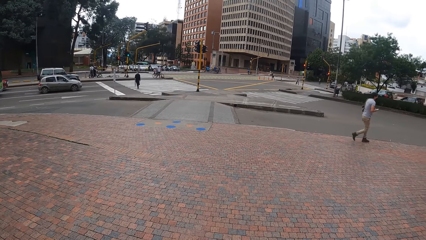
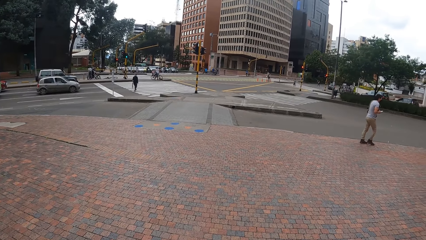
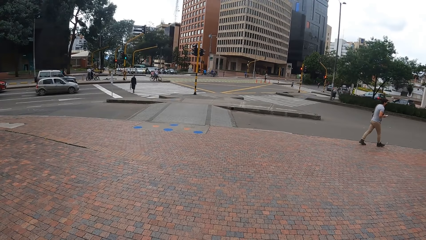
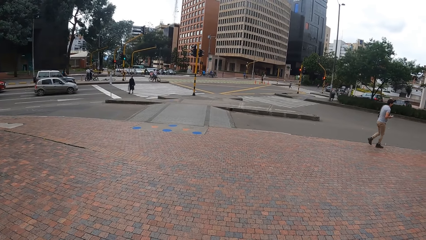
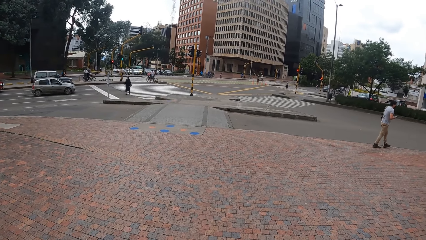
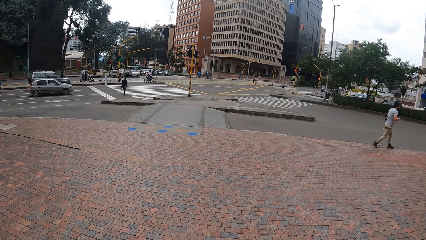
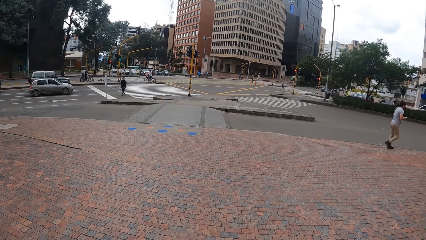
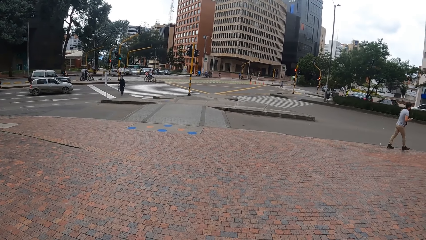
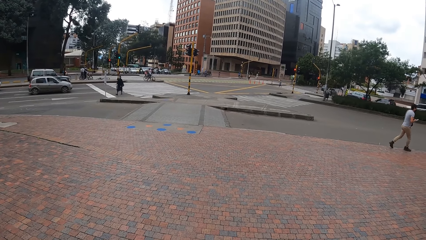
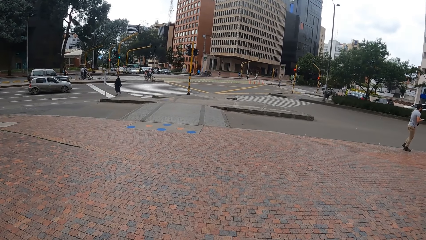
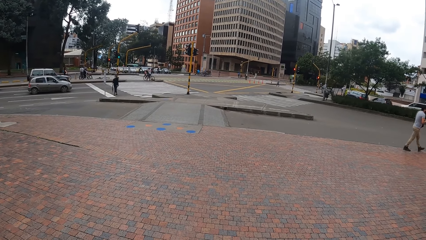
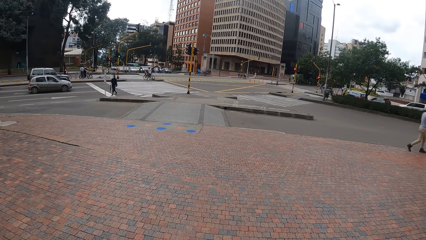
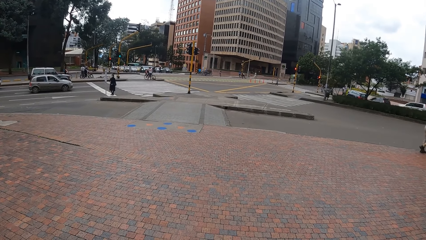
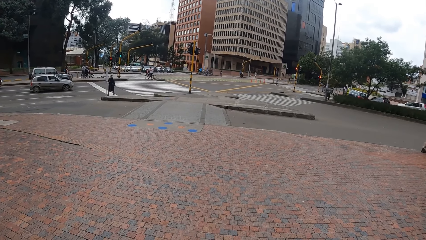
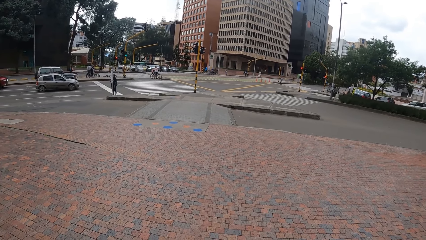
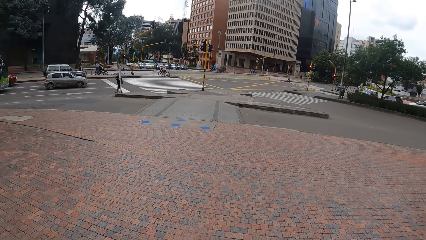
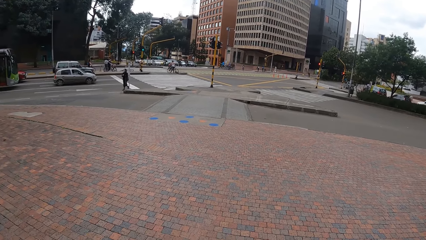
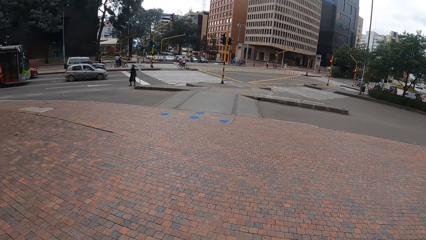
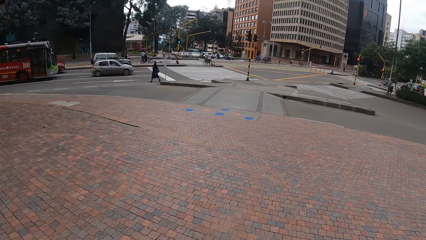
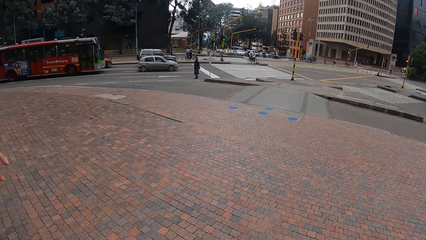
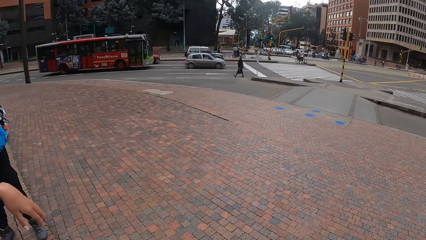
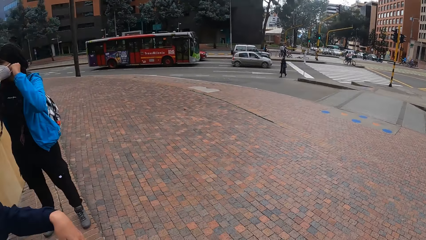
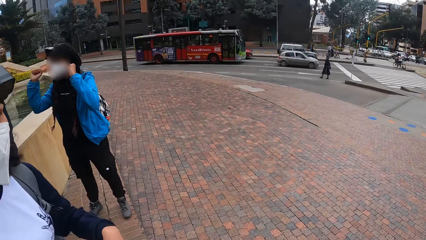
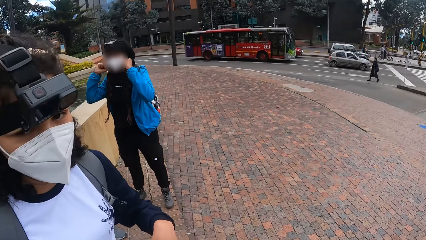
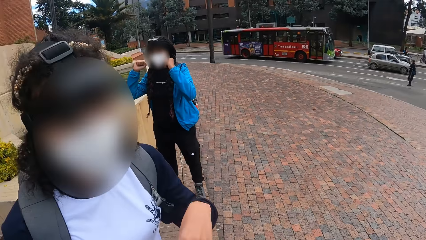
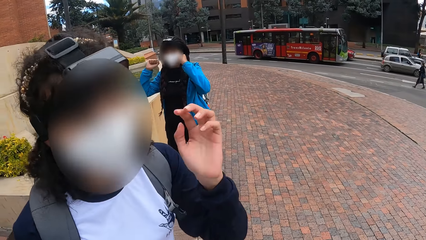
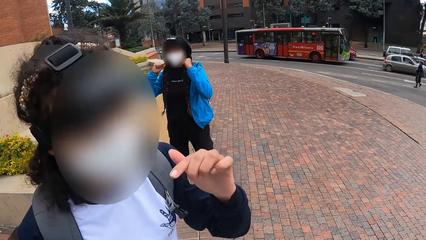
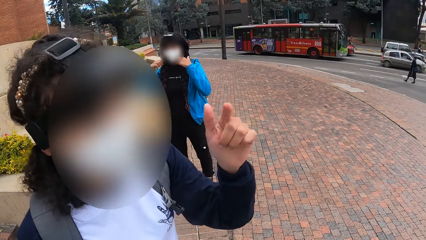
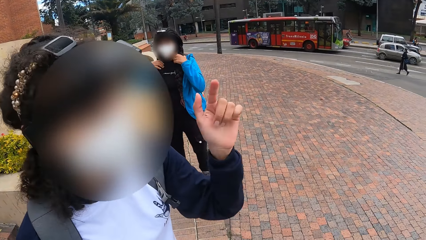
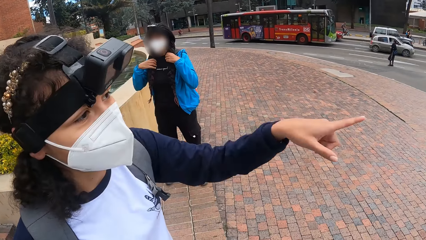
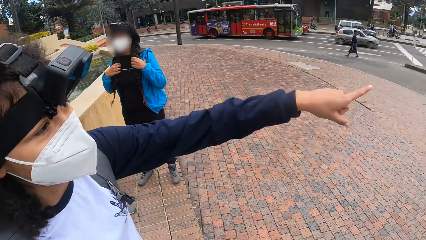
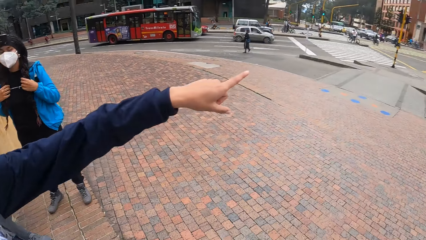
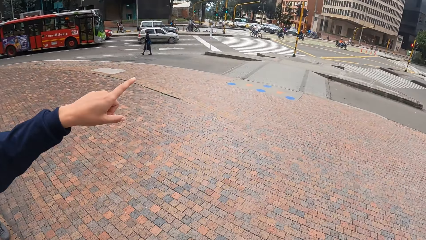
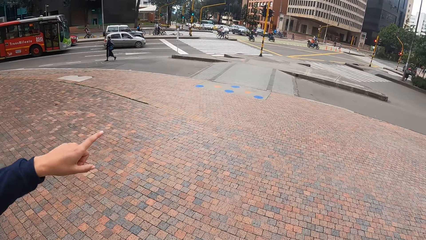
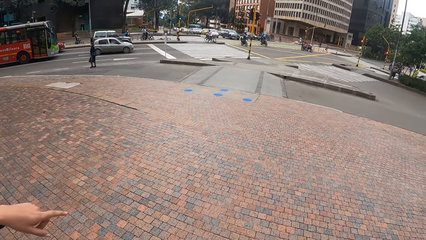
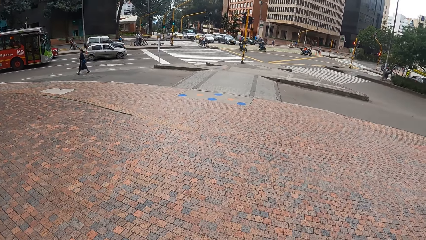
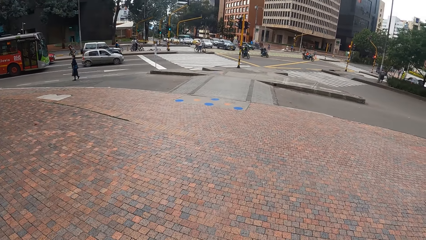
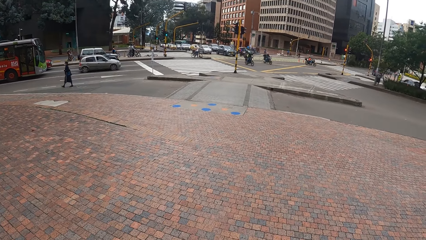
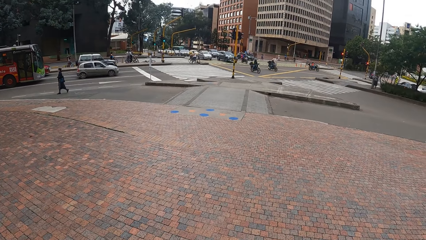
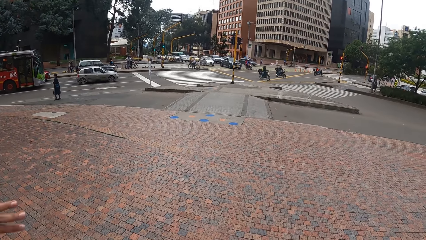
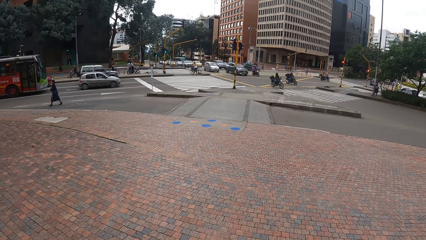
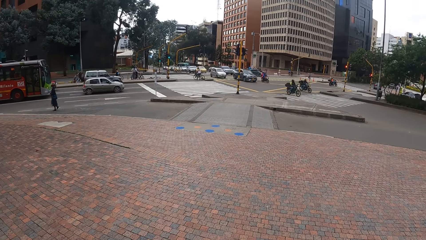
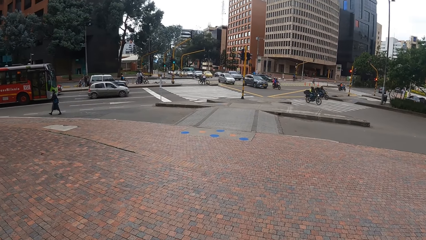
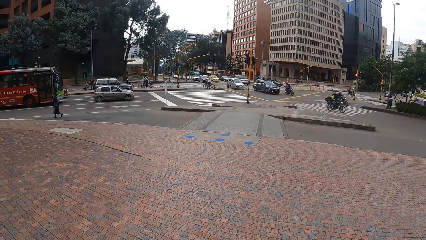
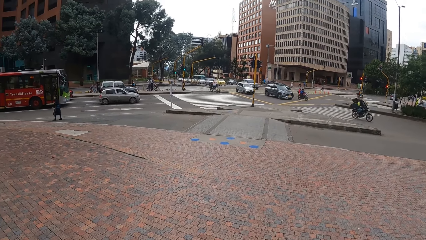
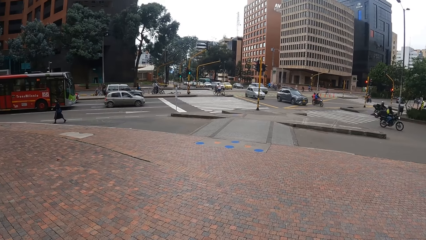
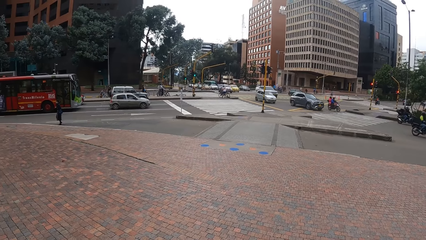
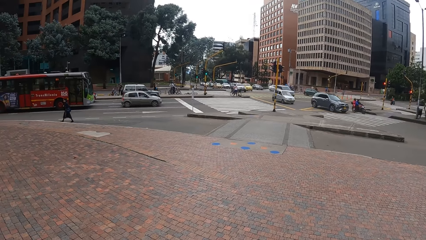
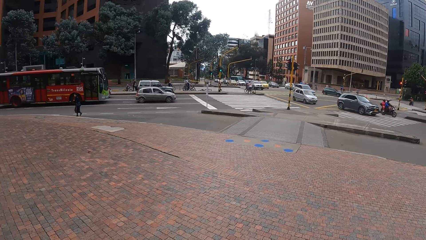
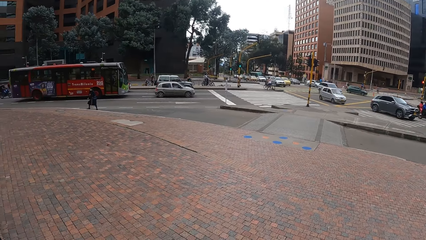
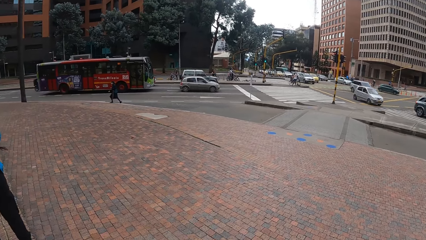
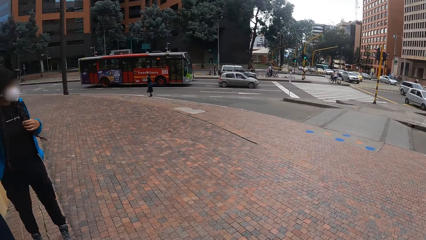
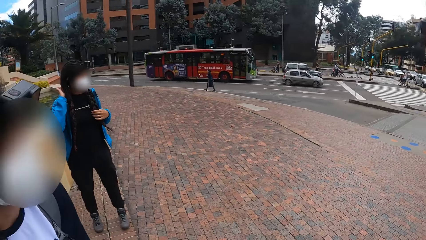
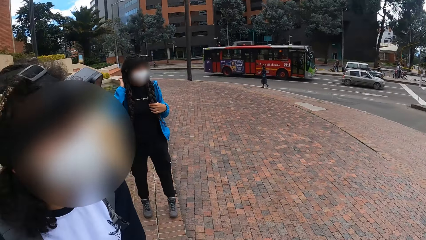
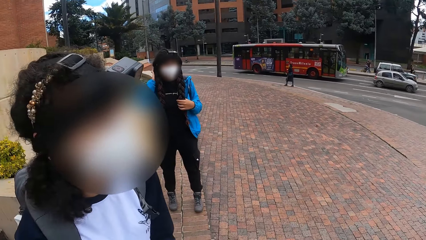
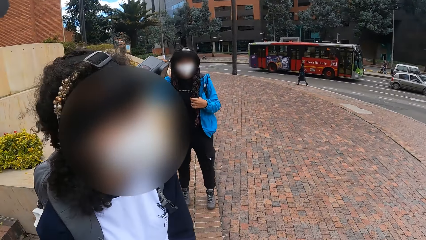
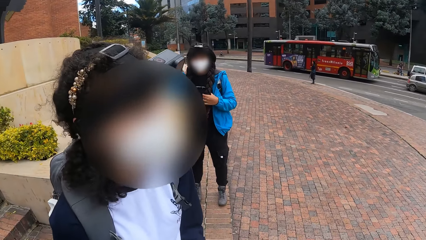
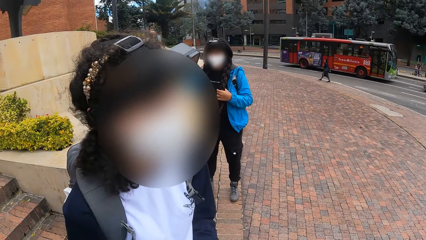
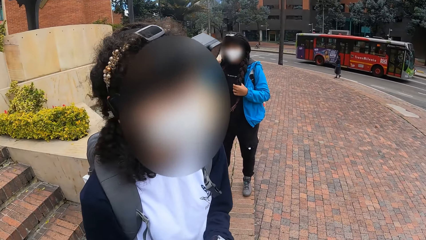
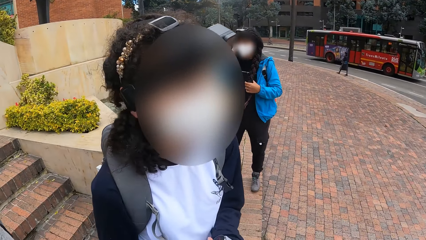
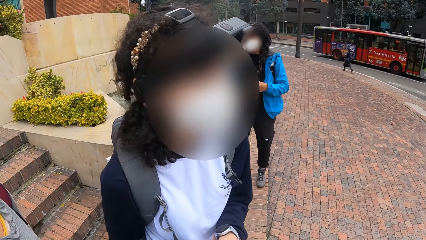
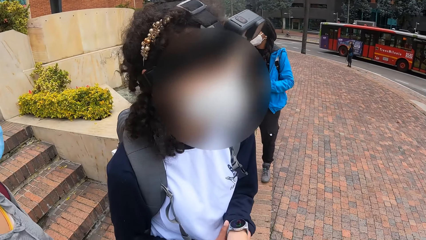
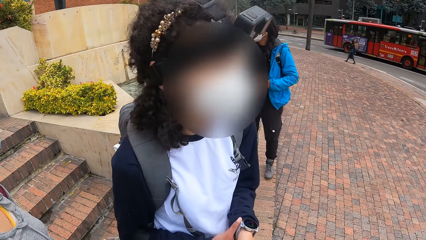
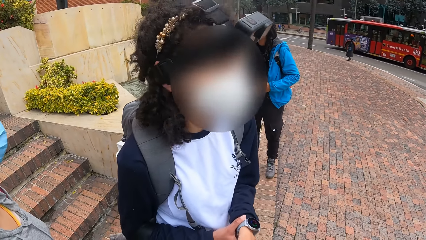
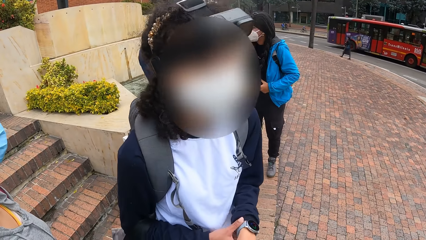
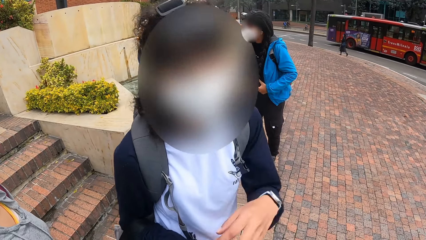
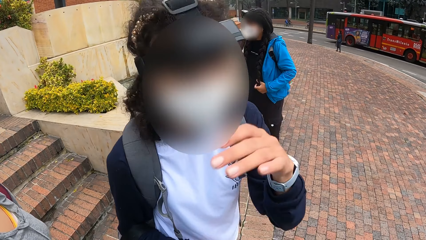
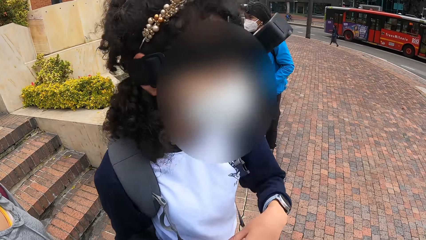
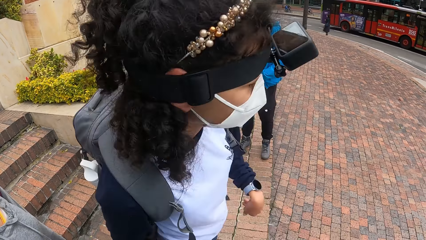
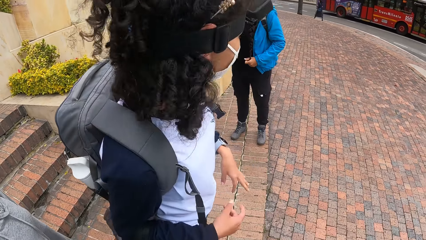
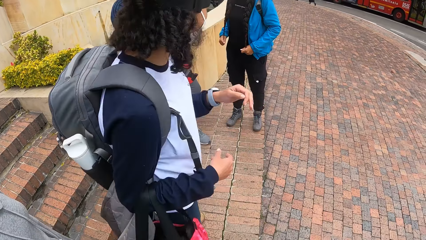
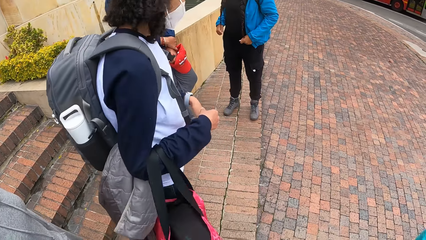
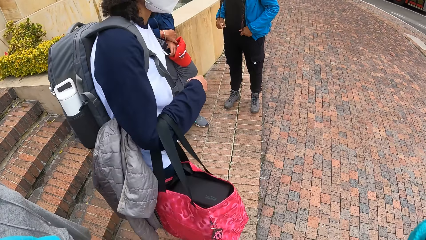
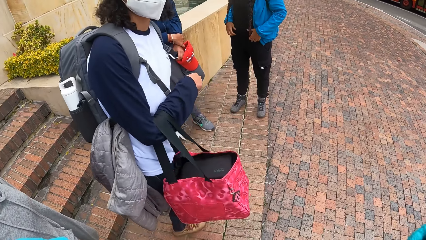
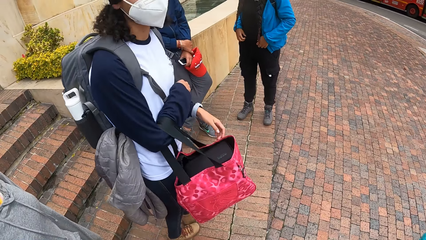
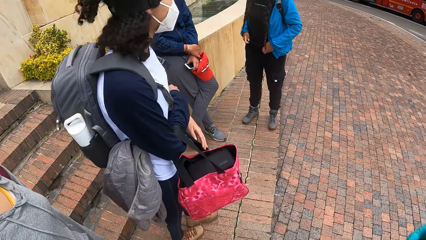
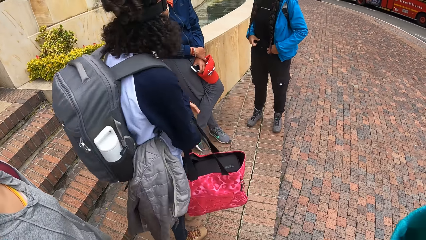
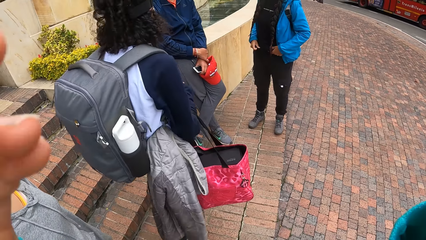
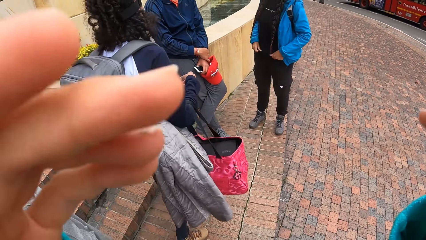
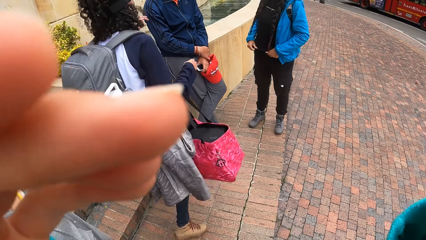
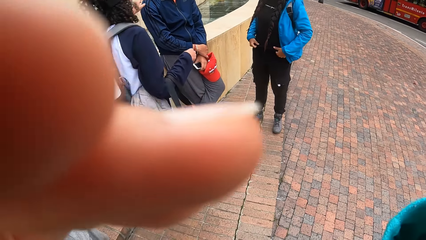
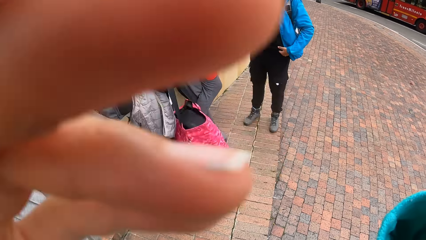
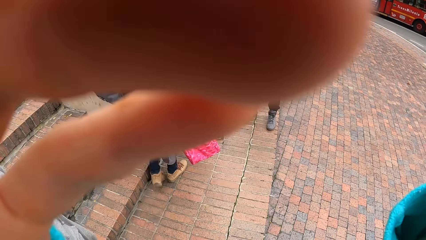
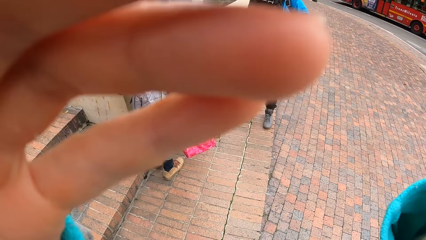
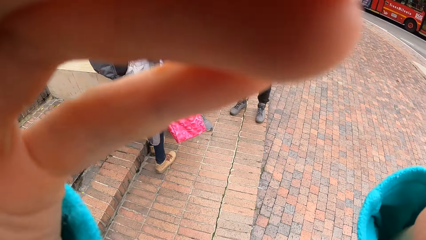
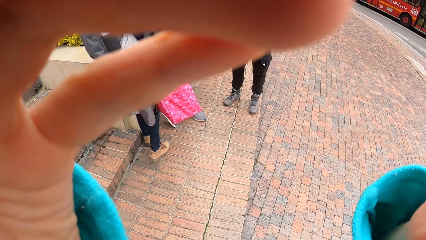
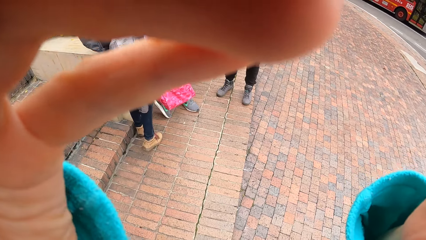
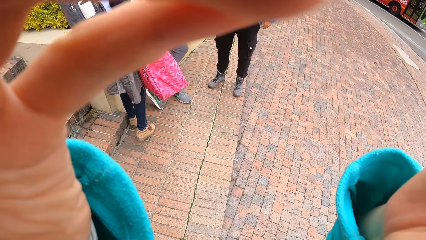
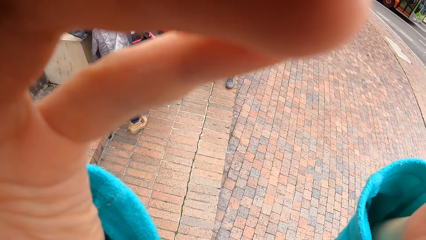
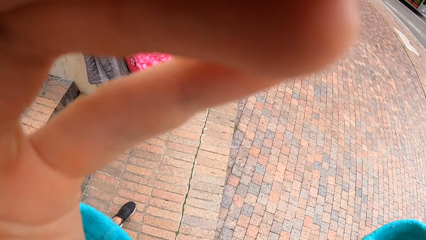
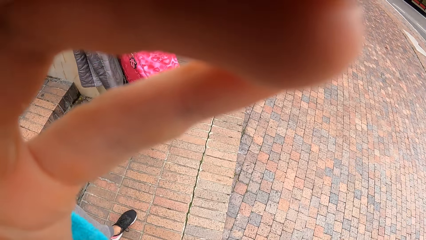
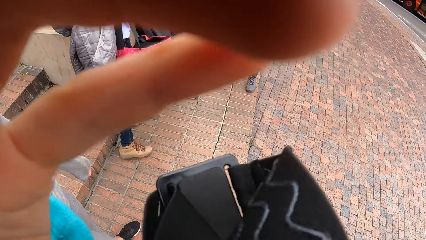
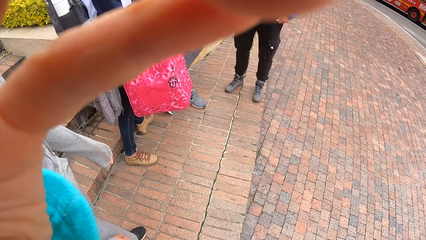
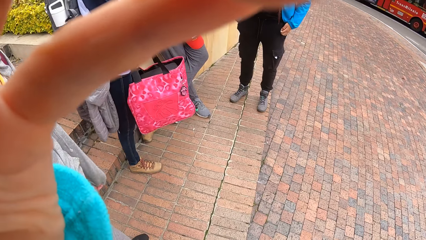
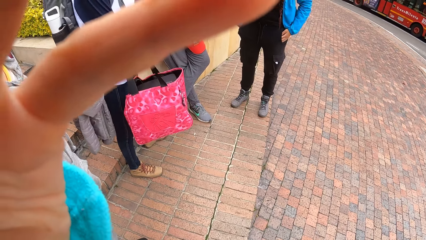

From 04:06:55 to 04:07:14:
A woman interacts with the camera wearer. The camera wearer converses with the woman. The woman points at the road with her left index finger. The camera wearer looks around. She converses with the woman. She moves her hand towards her head. She lifts the hands up.
